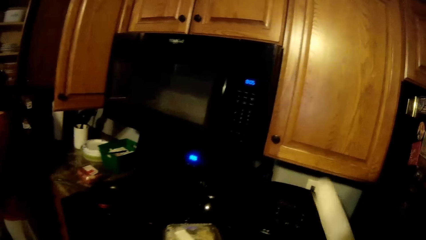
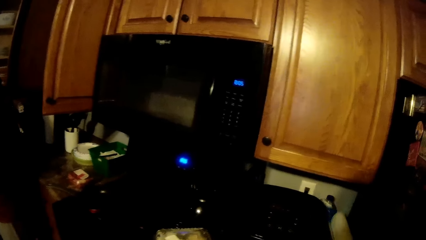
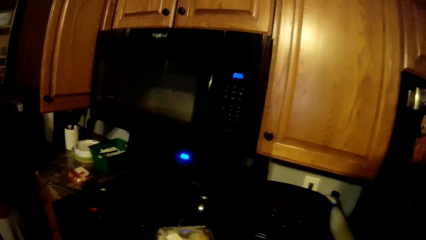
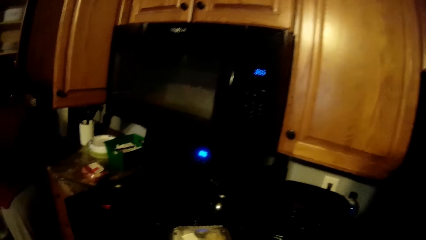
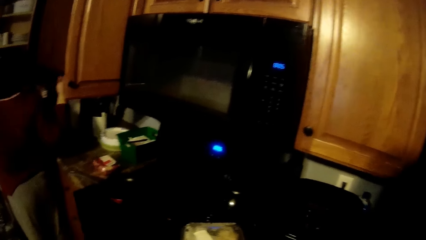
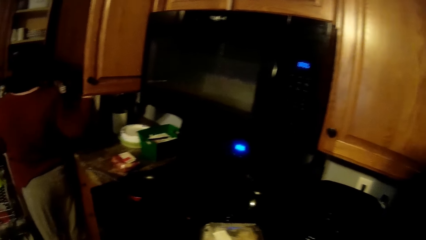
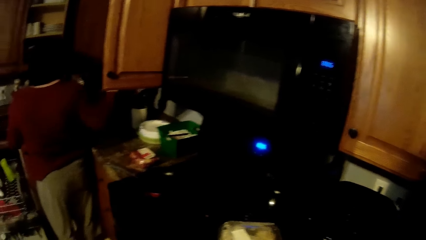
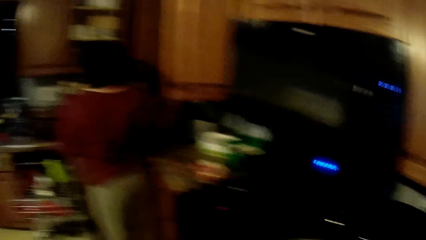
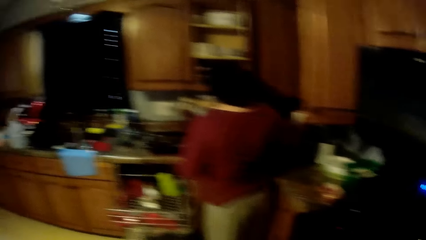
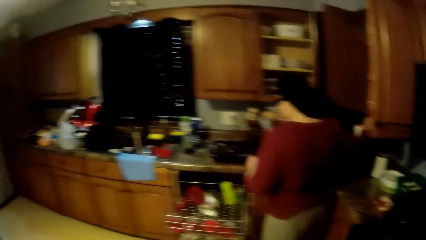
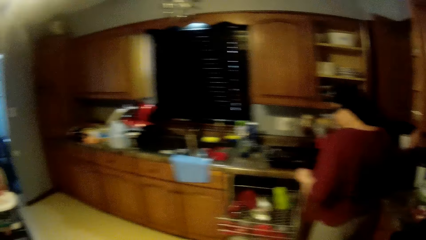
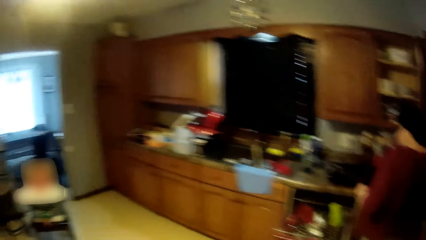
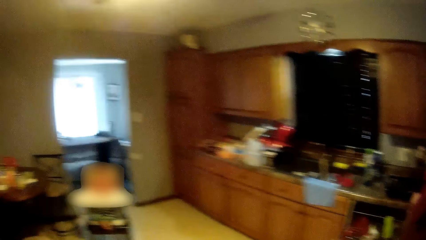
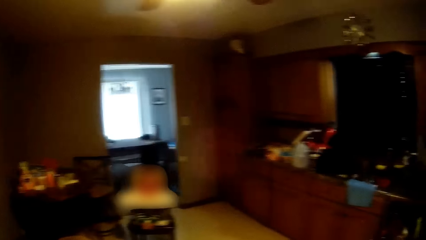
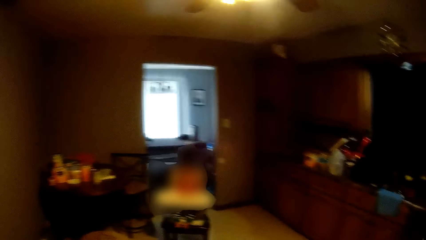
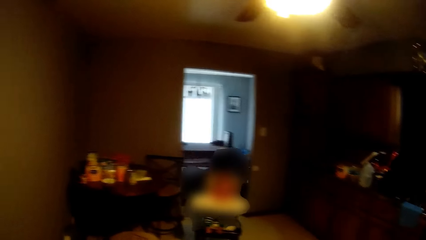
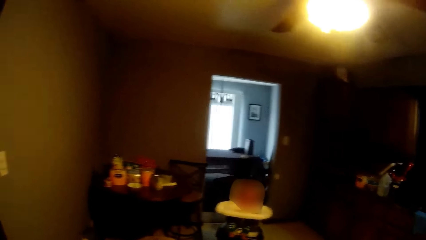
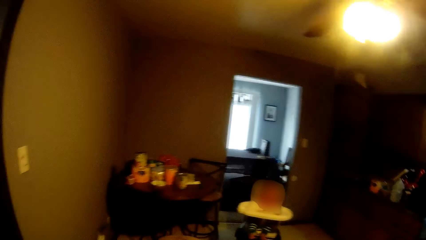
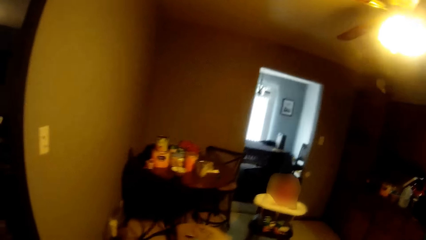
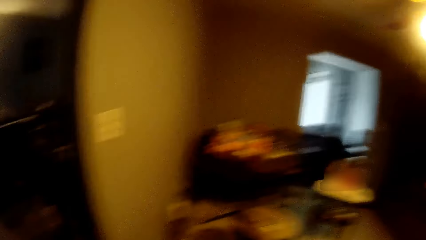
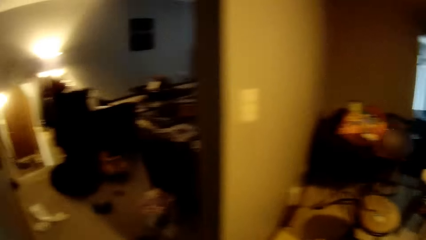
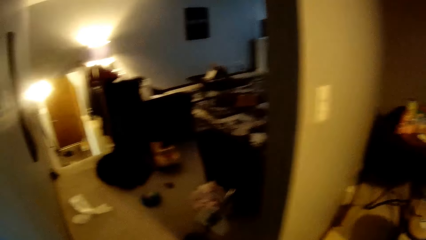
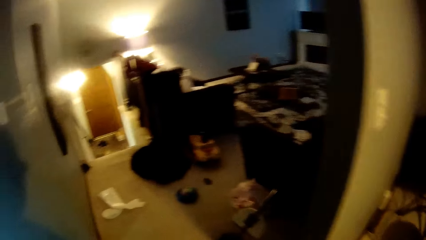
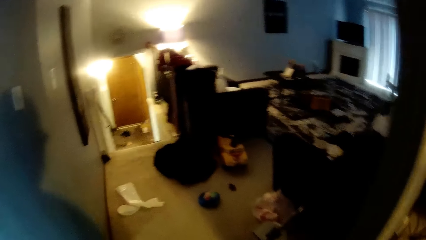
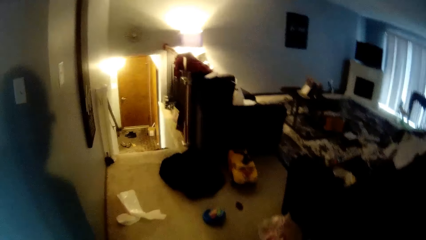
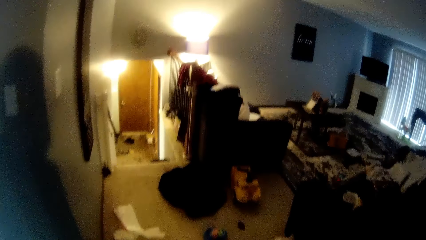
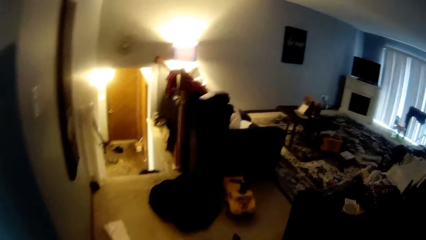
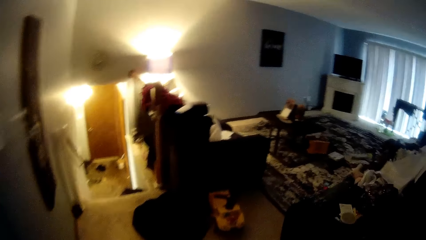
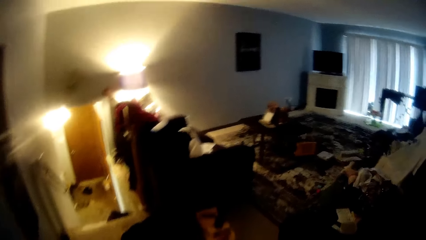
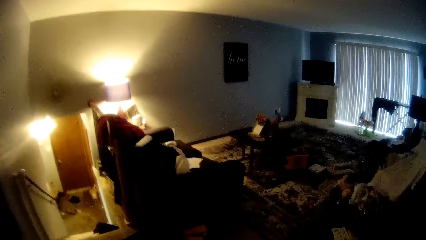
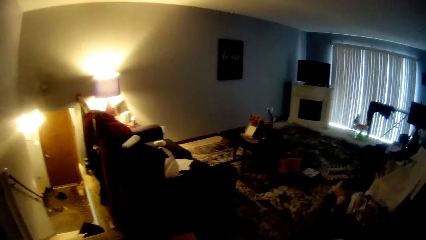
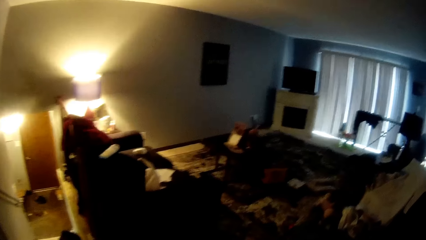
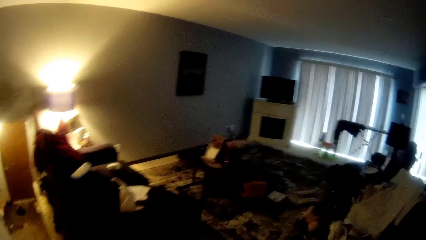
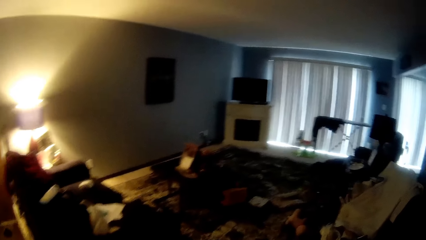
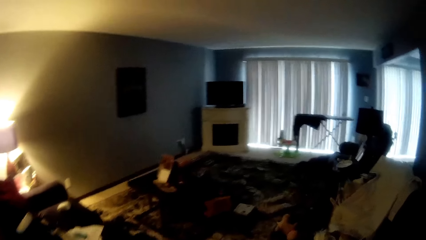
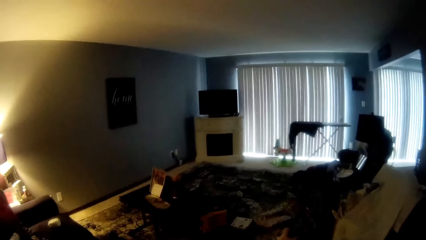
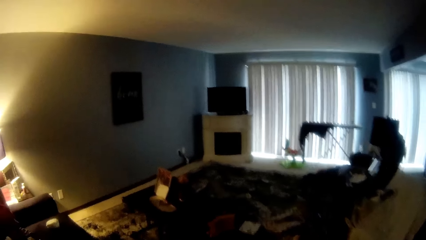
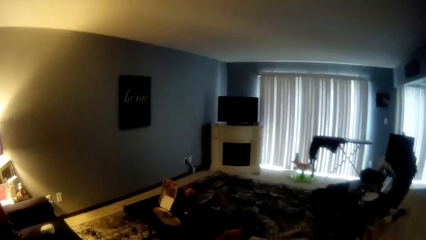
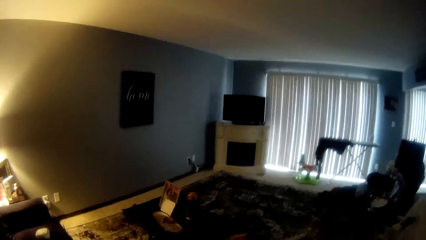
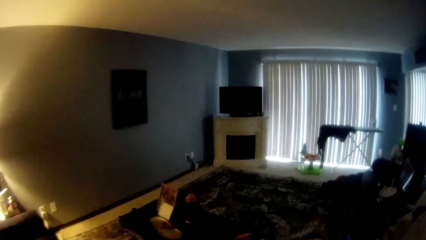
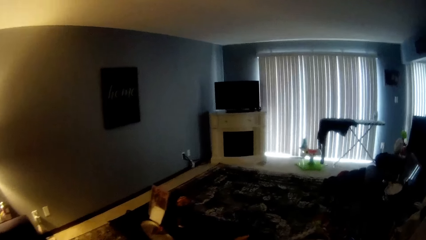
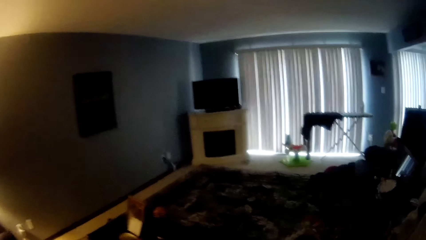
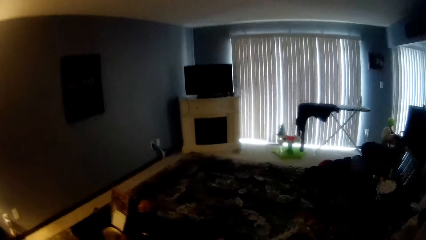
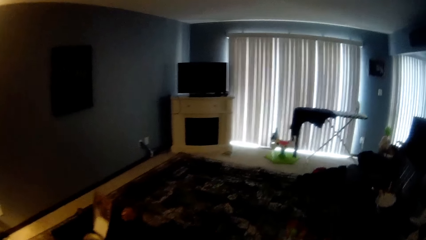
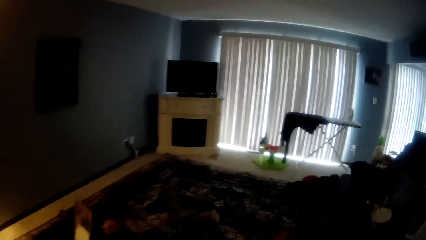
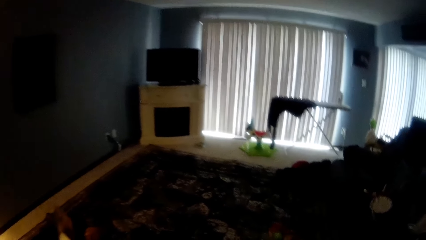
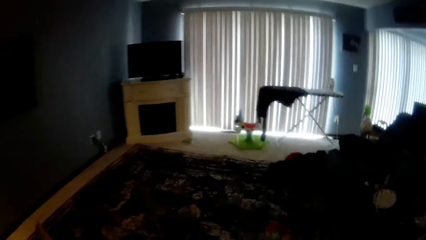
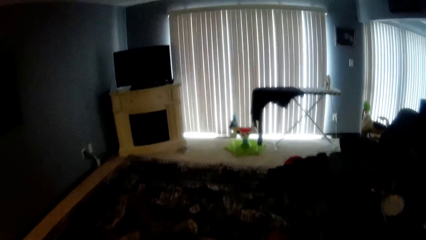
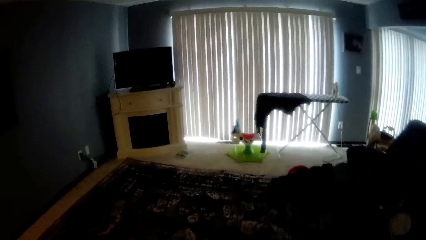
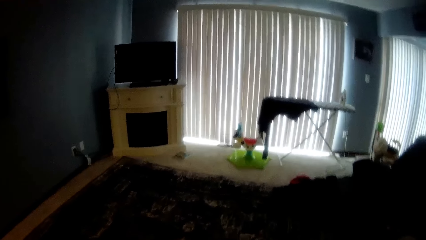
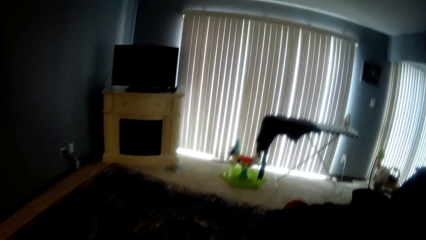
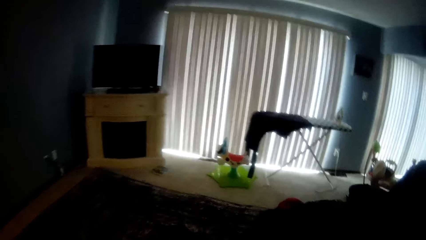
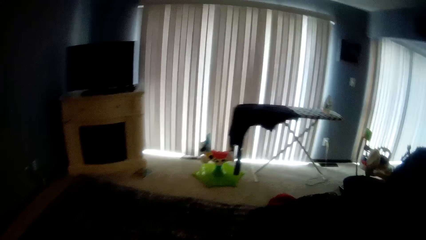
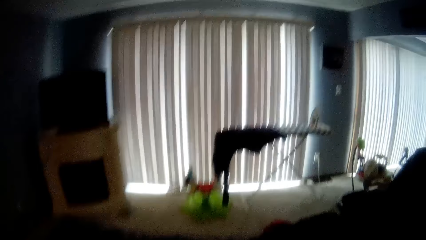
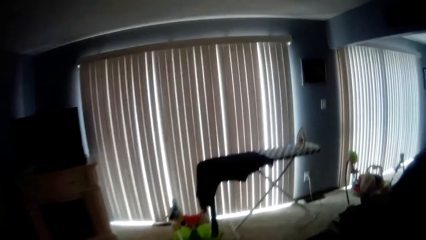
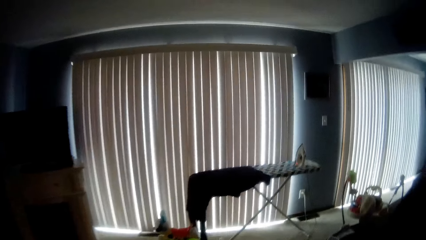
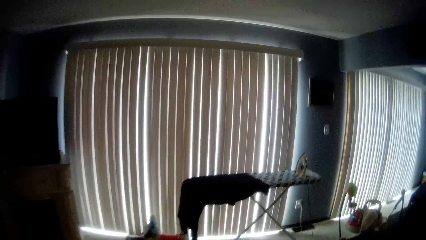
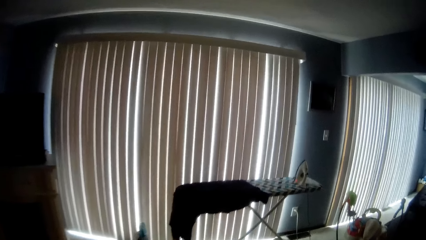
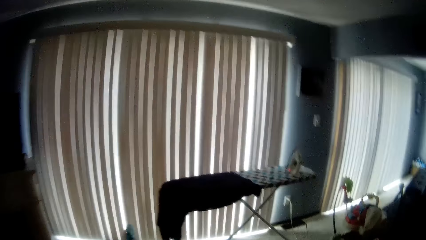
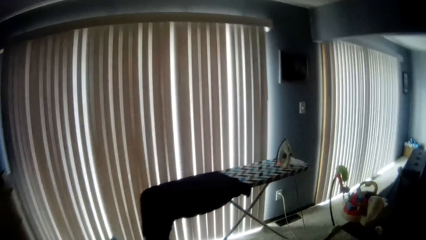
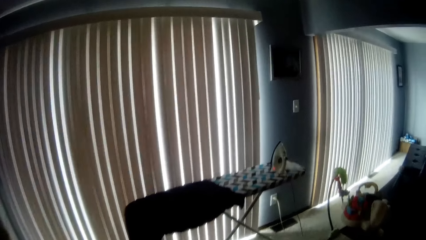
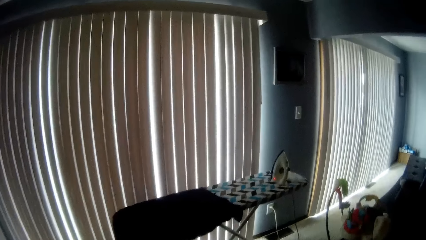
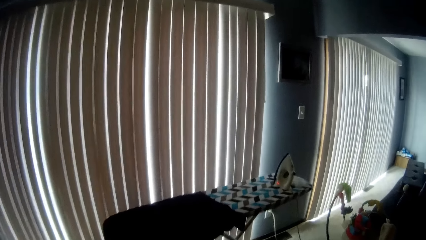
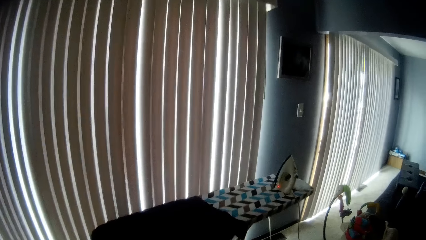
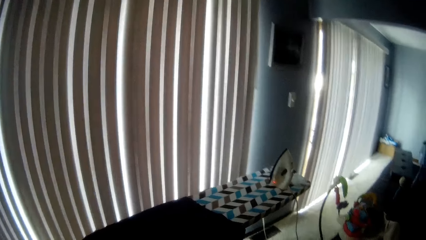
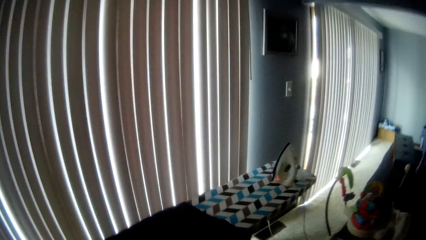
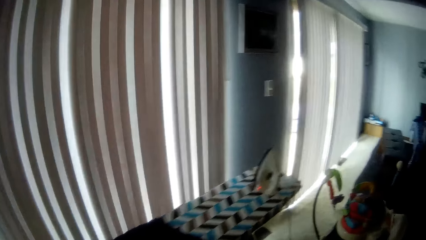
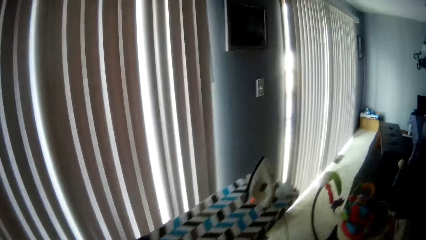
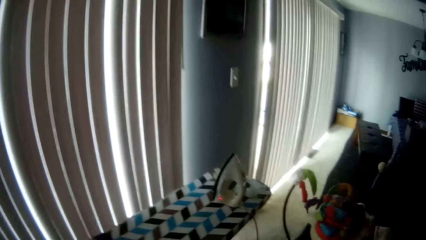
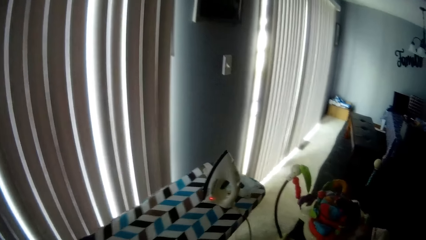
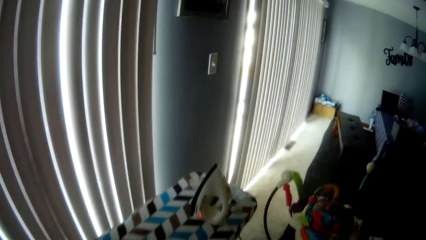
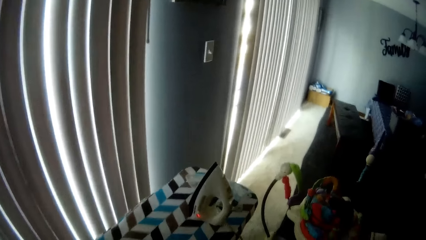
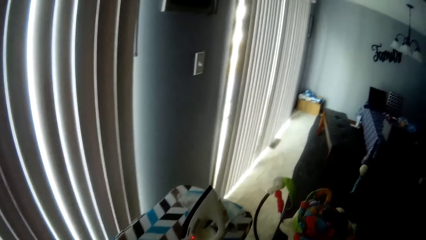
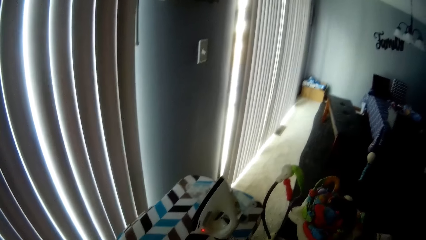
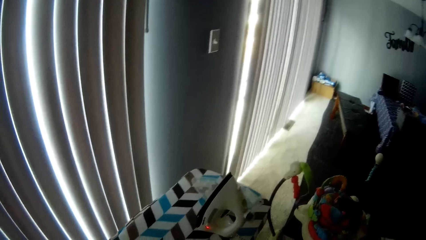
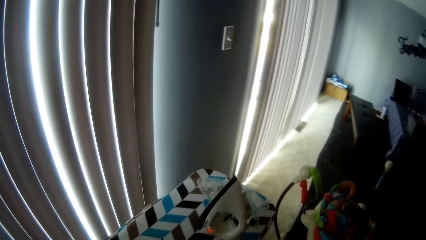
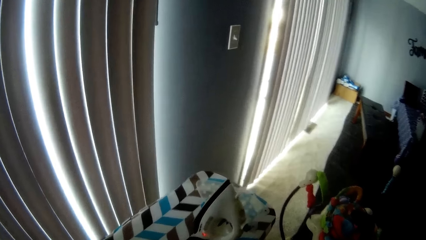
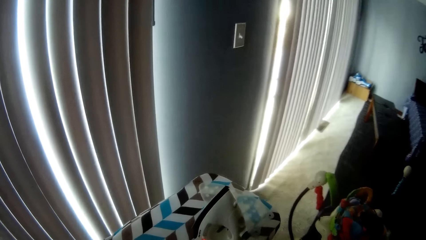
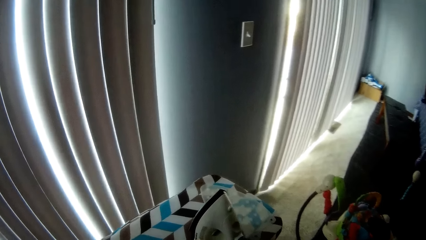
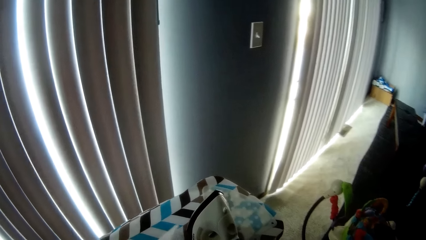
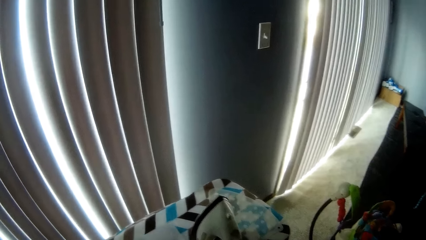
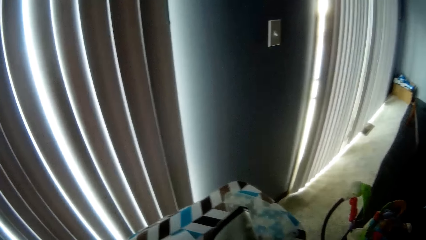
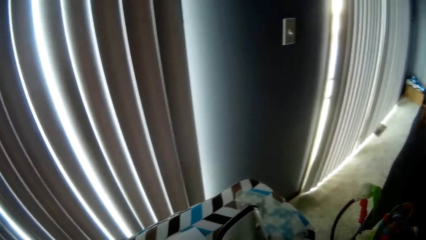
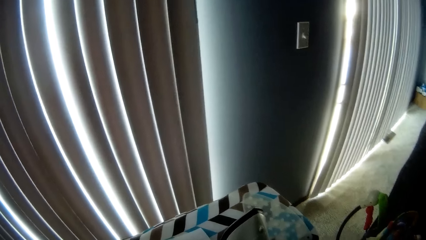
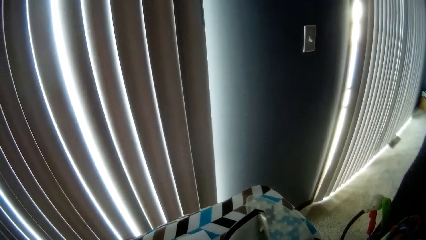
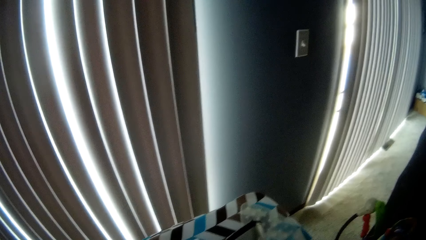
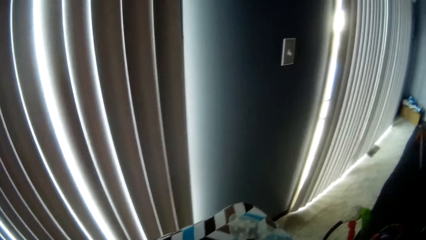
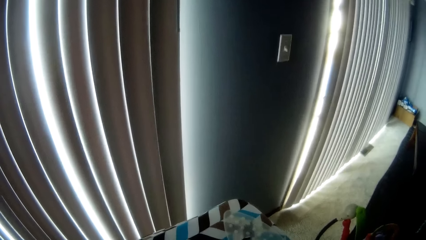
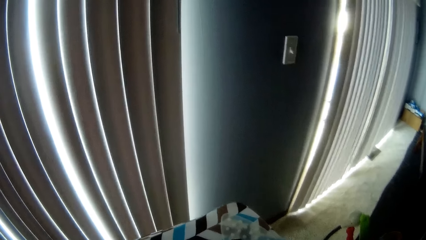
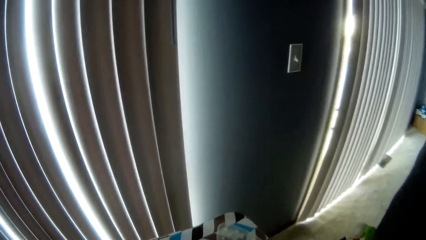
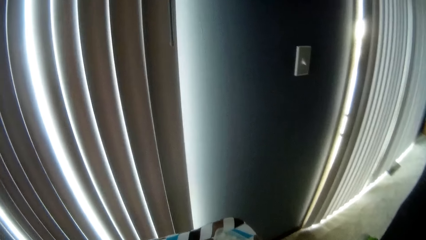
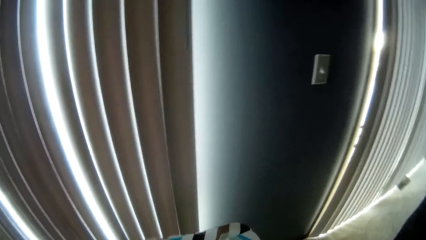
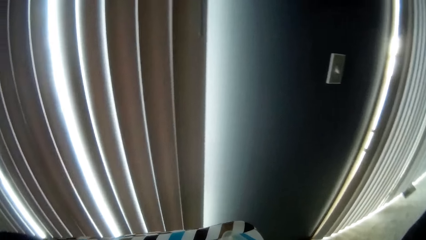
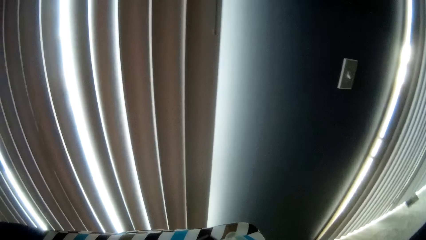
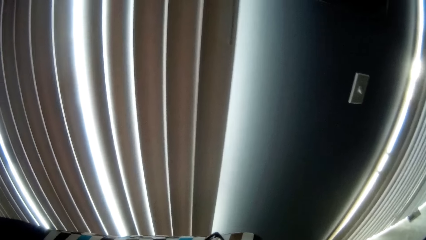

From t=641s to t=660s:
The camera wearer places the paper on the kitchen countertop with his right hand. He turns around the kitchen. He talks to a baby. He converses with a woman. He walks into the sitting room. He converses with the woman. The woman talks to the camera wearer. The camera wearer converses with the woman.
